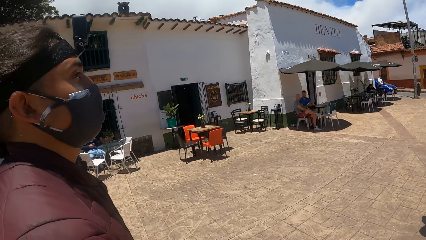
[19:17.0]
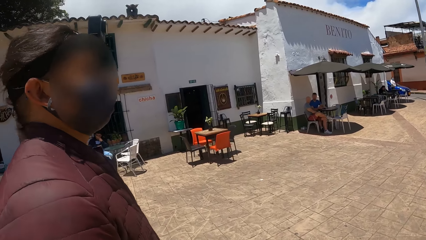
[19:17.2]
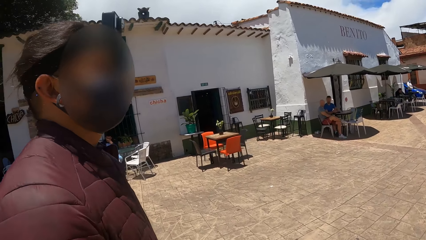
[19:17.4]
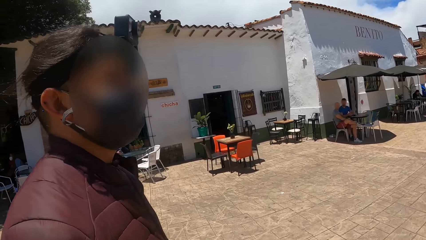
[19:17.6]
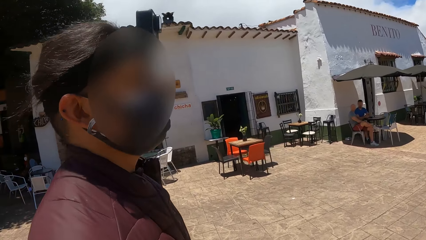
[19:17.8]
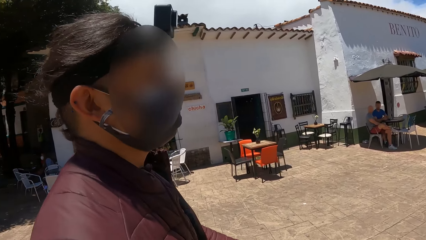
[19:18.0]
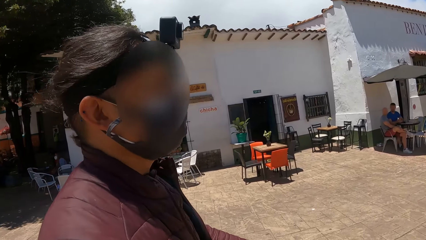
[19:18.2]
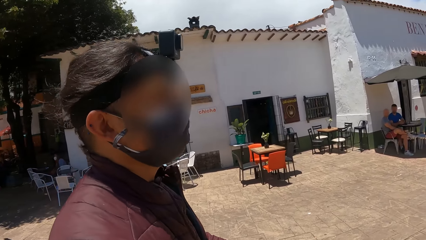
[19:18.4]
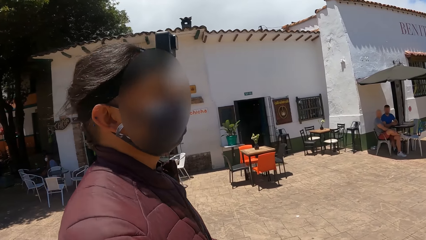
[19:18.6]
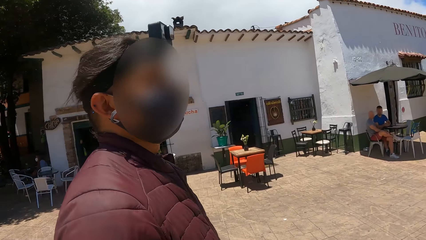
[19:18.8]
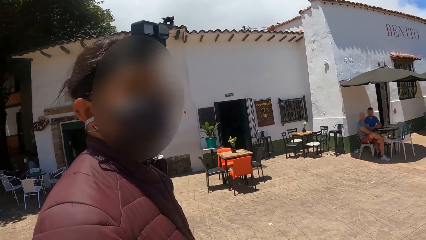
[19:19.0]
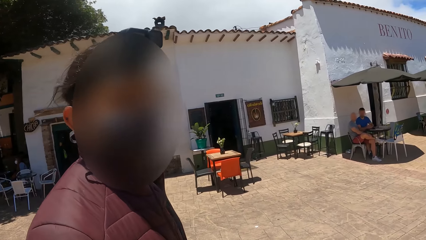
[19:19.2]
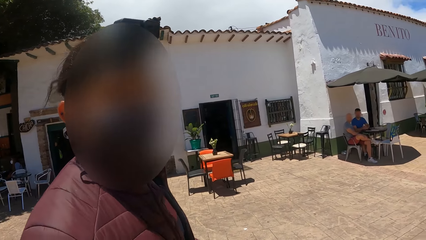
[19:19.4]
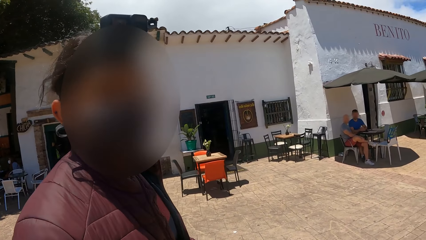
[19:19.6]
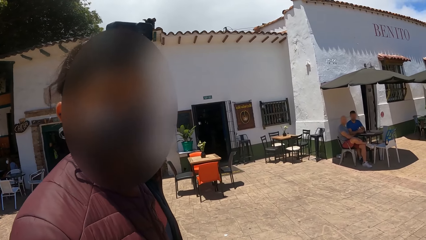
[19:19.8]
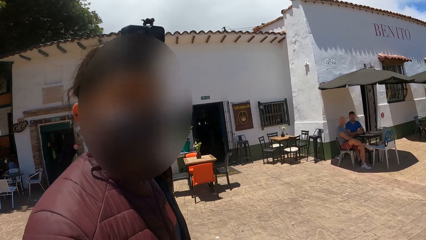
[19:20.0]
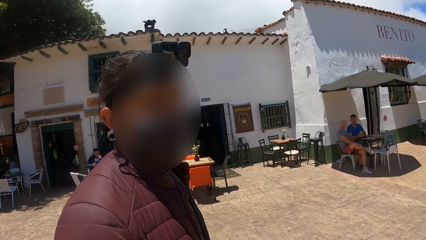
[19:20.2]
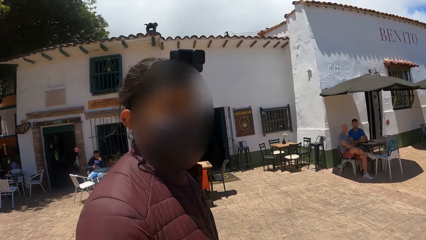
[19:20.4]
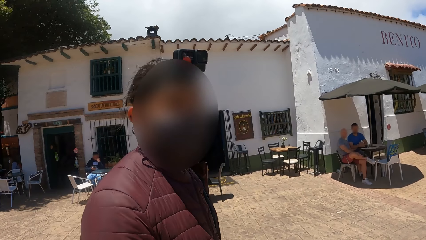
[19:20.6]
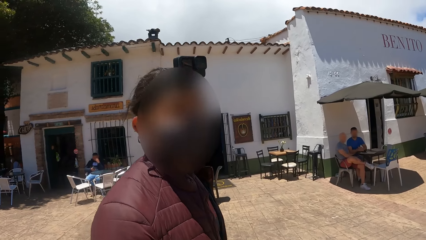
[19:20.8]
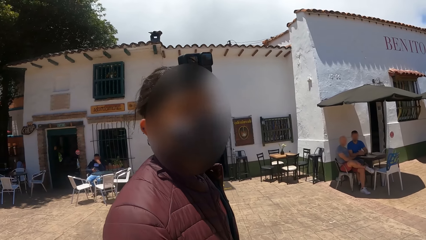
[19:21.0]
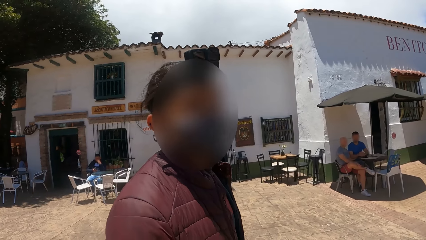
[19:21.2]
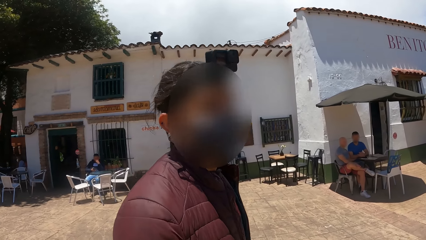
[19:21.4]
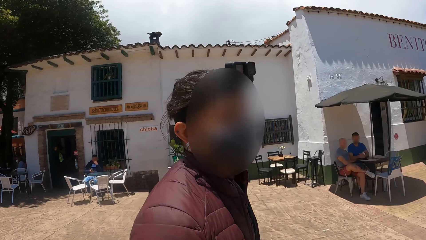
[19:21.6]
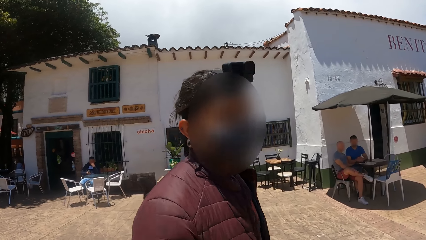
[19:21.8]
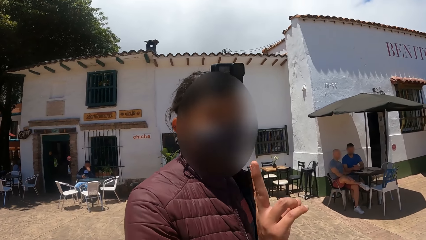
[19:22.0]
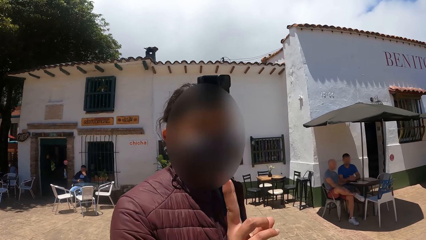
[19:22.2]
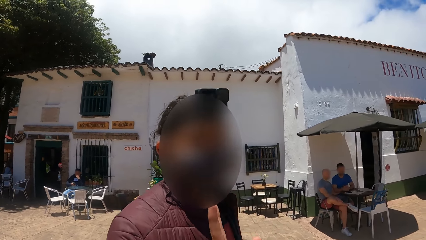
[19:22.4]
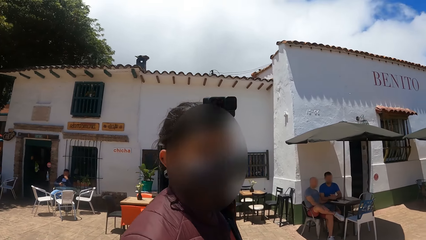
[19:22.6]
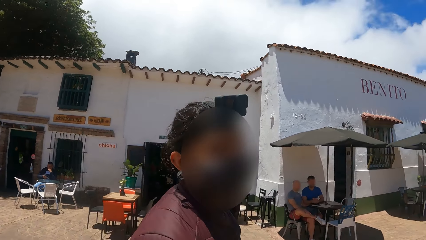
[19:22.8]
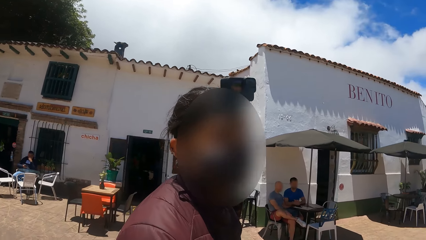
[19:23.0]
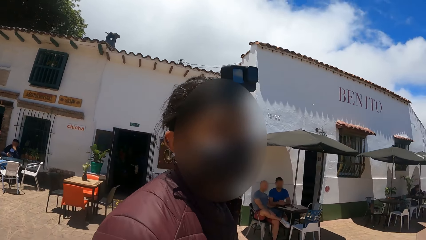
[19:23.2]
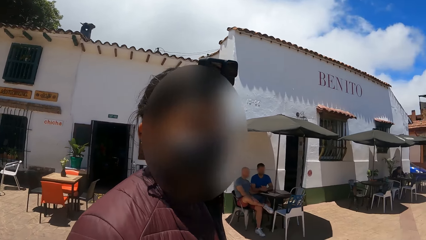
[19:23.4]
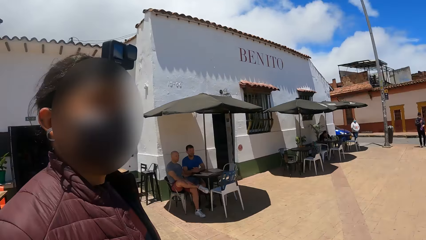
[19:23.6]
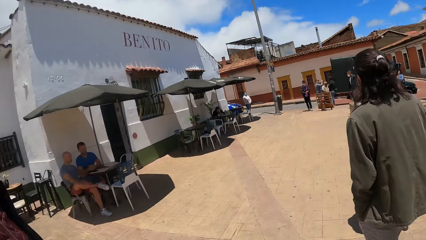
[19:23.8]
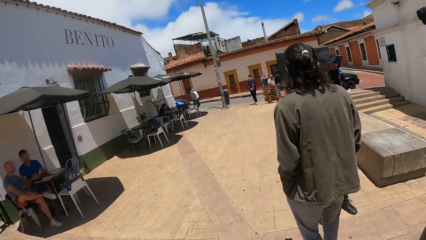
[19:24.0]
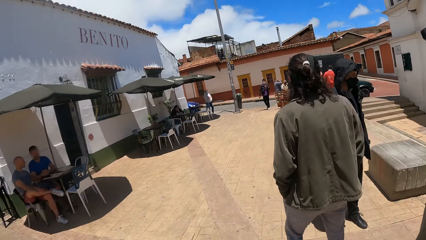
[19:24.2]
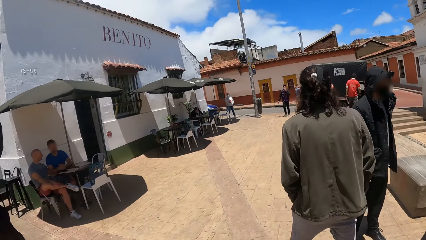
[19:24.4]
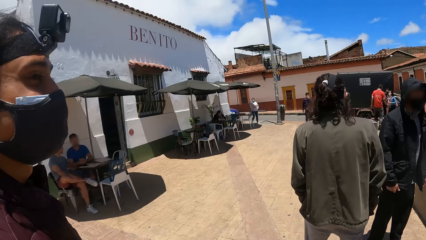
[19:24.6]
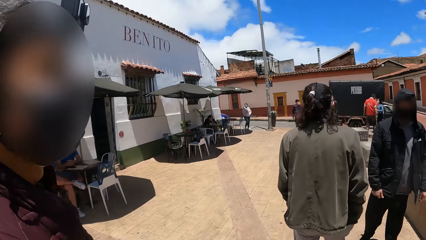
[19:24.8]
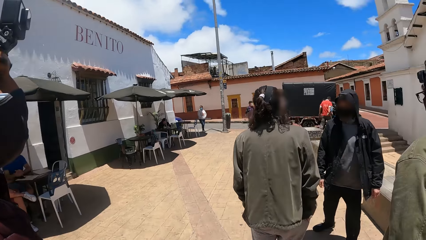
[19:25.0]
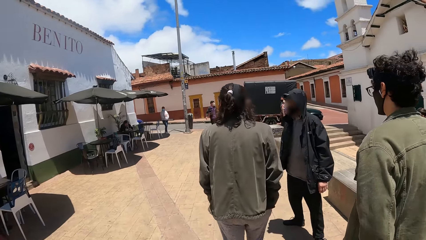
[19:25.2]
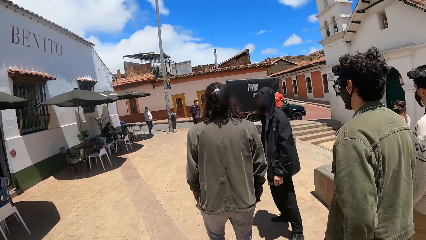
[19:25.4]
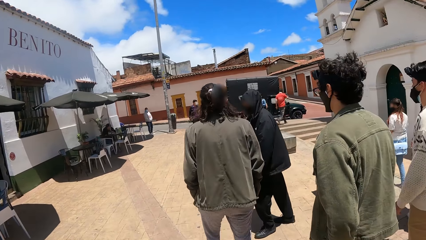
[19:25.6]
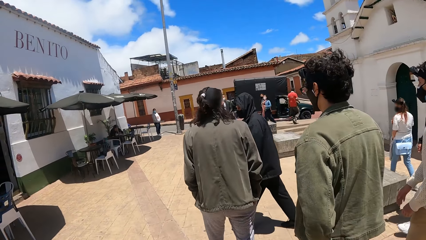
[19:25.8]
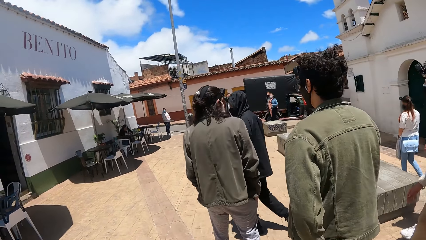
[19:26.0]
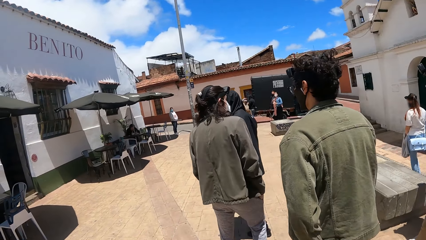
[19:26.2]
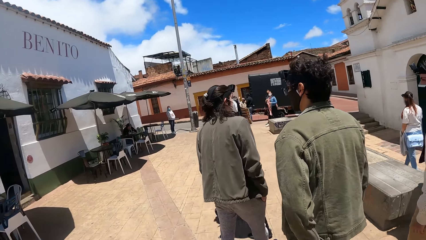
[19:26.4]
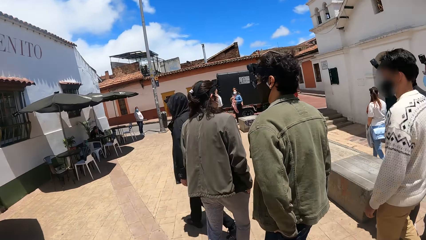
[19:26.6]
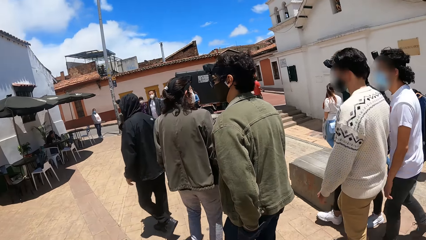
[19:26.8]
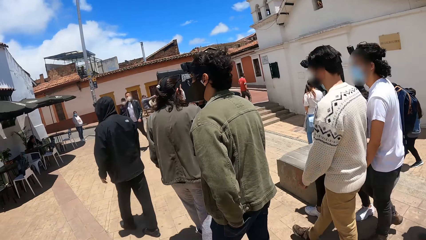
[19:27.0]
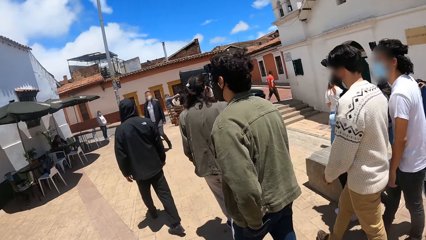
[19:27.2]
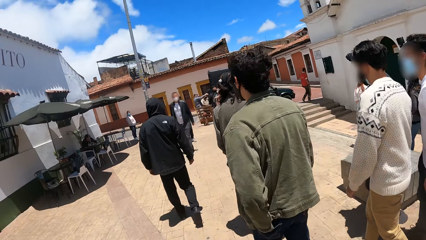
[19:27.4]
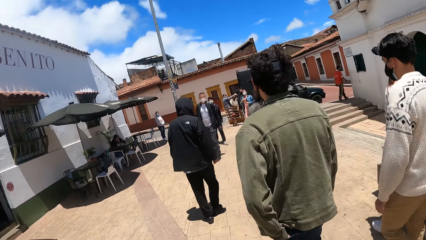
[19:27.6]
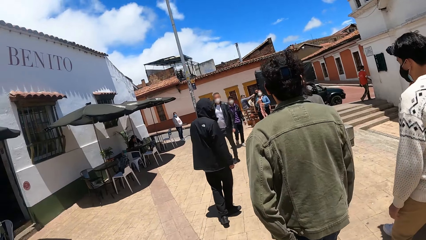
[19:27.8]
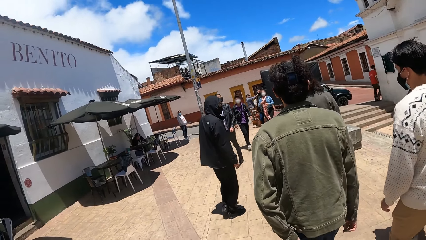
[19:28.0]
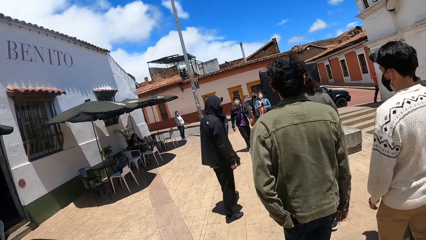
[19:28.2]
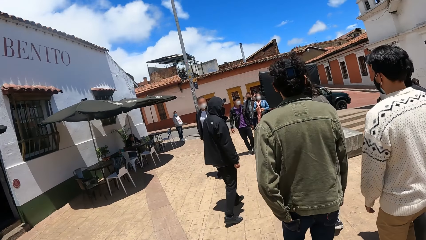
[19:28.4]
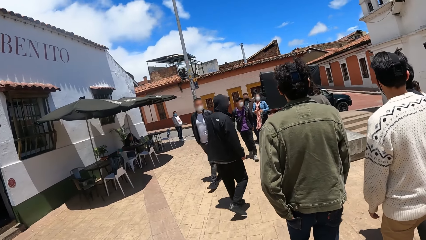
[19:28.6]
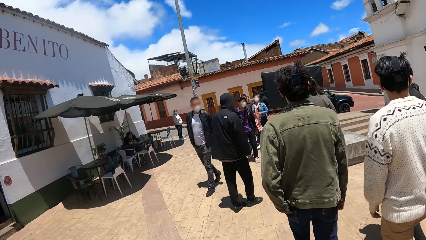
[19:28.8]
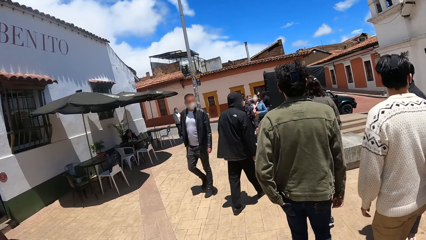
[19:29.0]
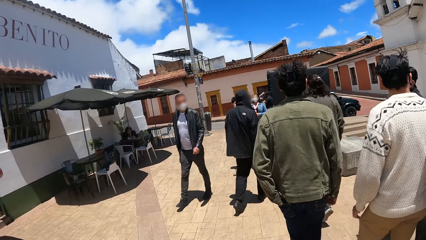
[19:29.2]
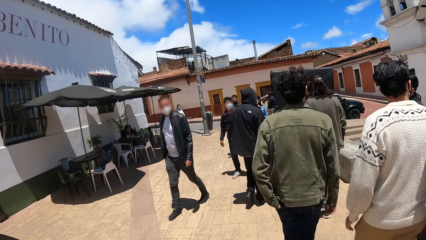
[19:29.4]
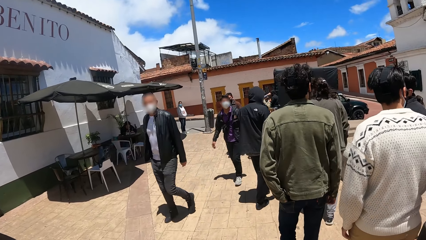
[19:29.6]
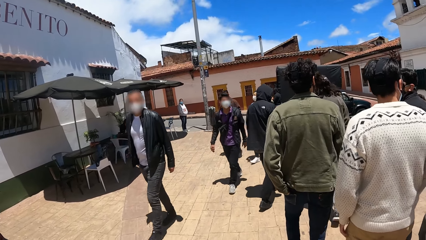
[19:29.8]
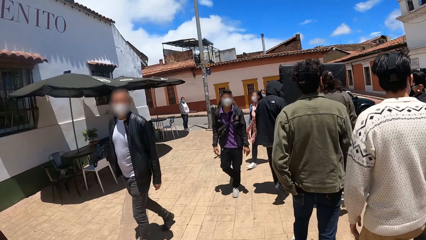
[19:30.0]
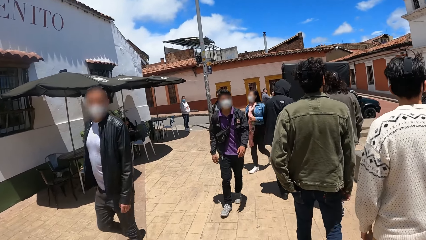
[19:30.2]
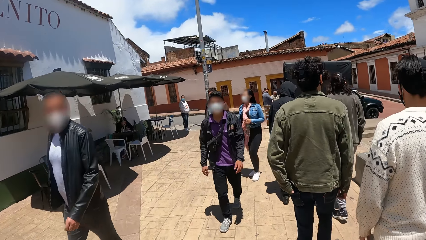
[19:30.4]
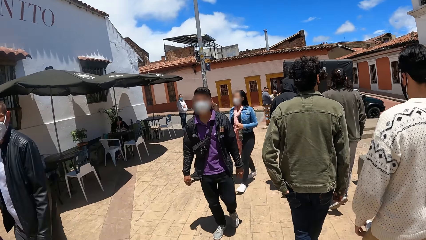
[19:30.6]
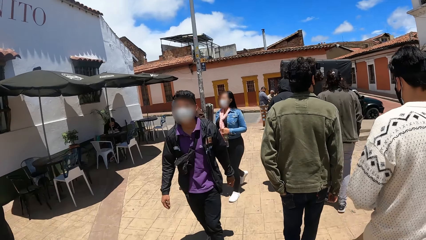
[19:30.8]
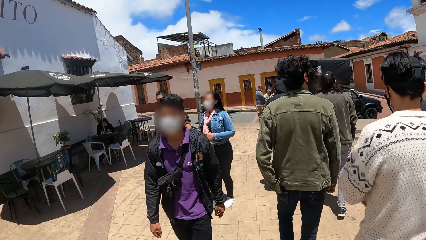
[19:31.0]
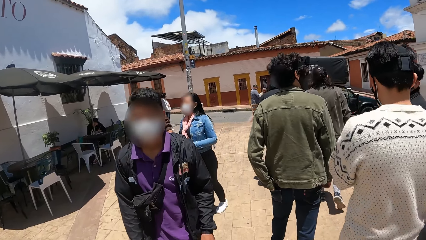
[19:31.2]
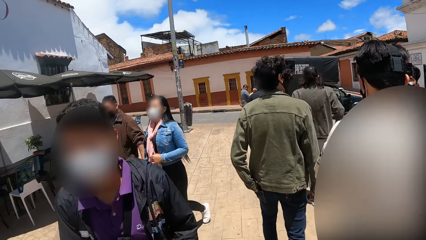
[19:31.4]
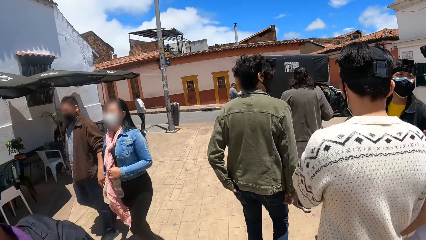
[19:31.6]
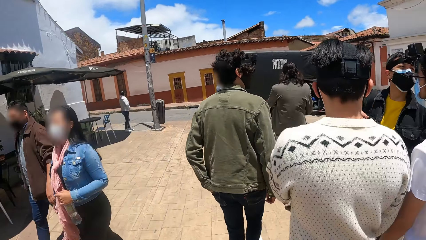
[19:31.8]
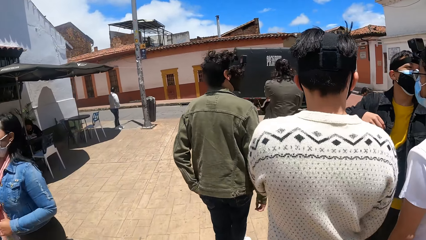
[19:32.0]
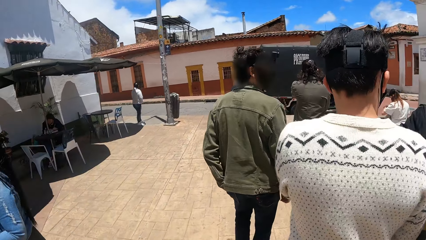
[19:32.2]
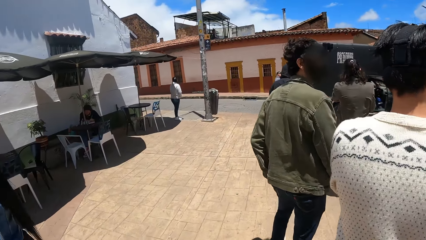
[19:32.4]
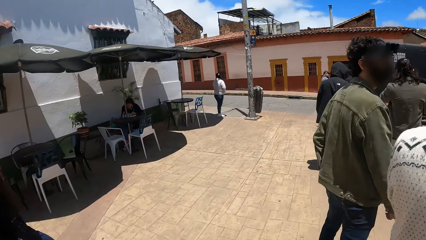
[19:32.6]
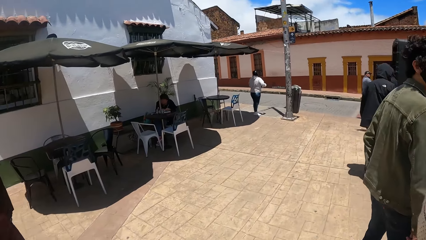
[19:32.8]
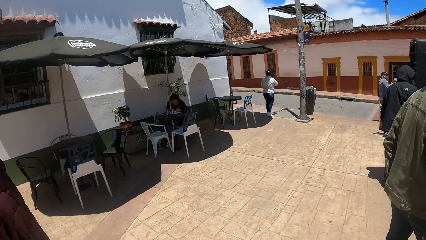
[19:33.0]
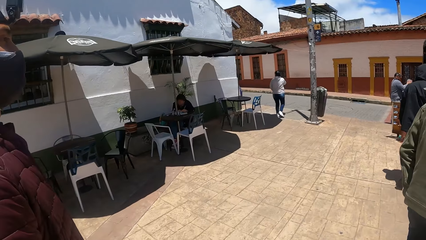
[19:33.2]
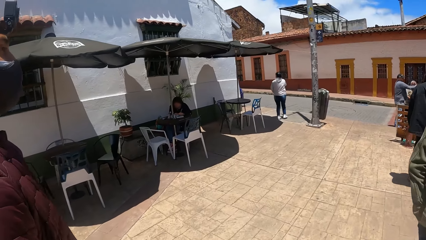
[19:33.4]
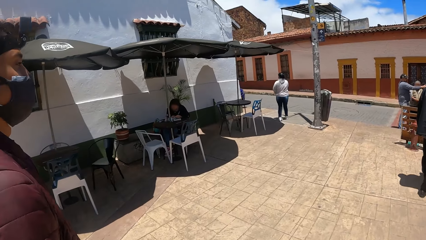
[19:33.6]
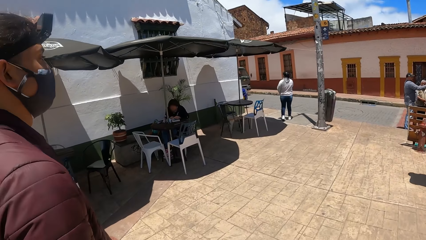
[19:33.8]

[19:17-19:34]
The camera wearer and a person walk around. The camera wearer looks around. The camera wearer and the person walk around.
